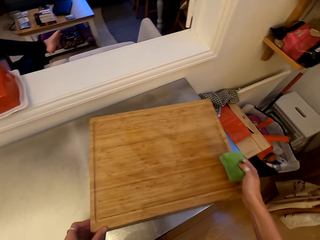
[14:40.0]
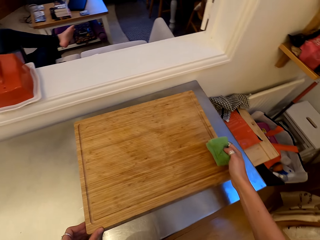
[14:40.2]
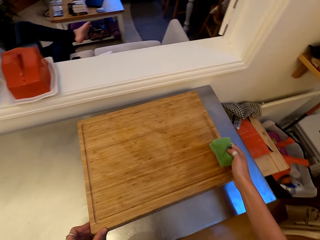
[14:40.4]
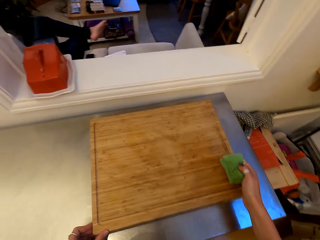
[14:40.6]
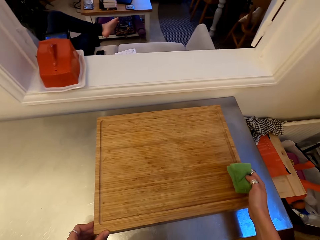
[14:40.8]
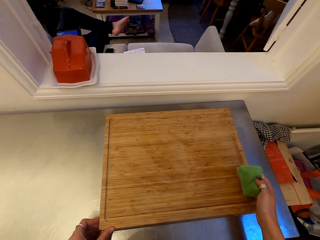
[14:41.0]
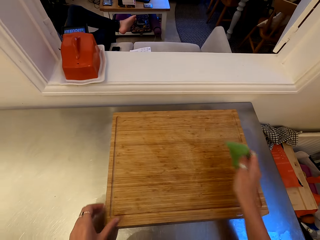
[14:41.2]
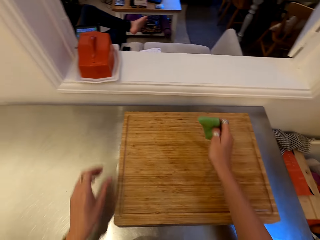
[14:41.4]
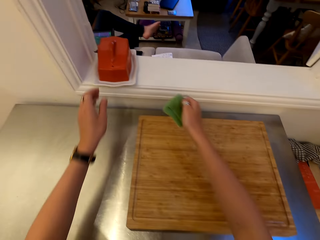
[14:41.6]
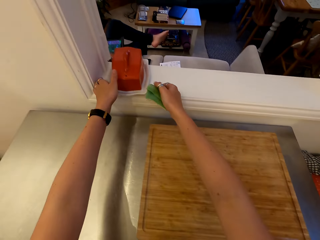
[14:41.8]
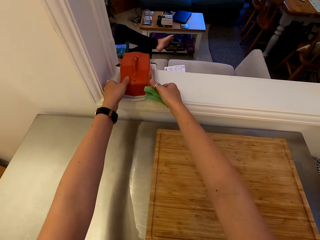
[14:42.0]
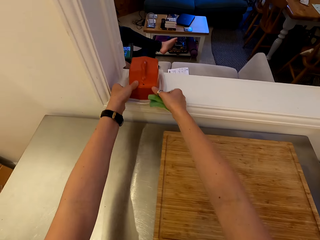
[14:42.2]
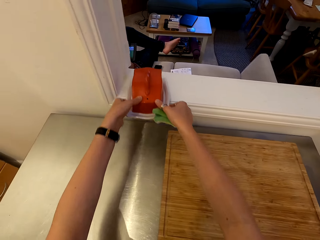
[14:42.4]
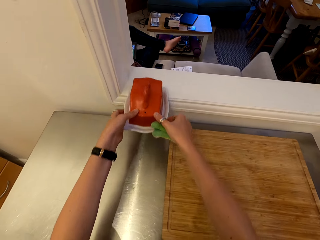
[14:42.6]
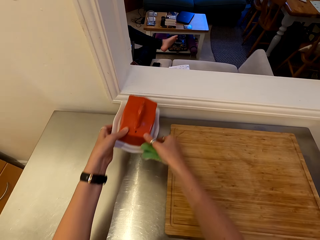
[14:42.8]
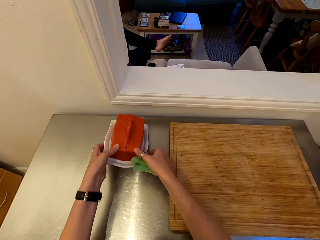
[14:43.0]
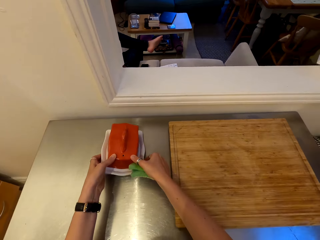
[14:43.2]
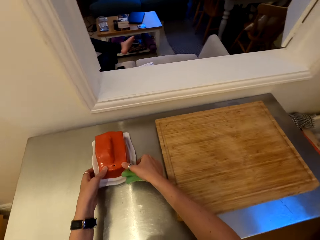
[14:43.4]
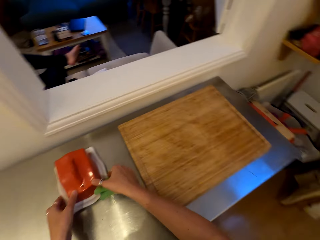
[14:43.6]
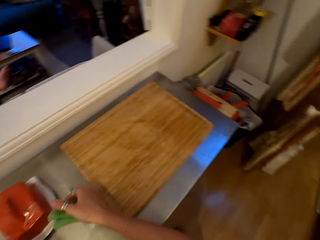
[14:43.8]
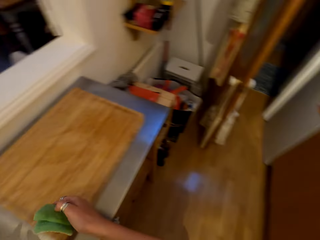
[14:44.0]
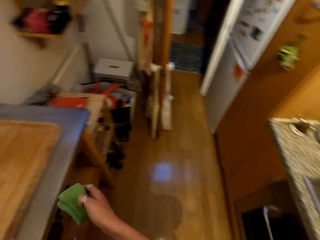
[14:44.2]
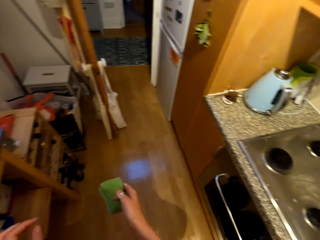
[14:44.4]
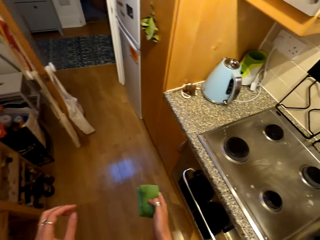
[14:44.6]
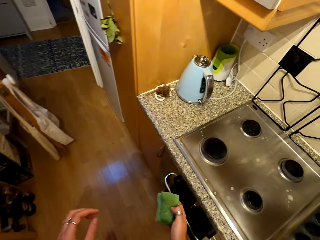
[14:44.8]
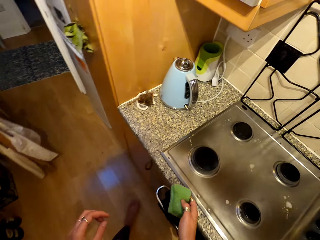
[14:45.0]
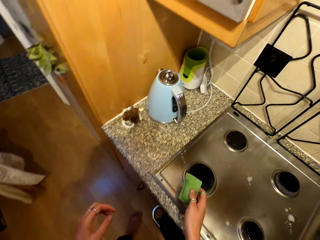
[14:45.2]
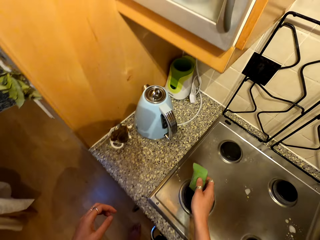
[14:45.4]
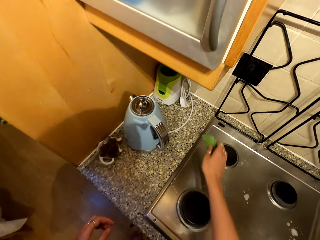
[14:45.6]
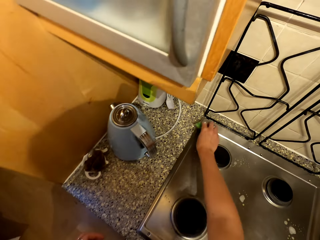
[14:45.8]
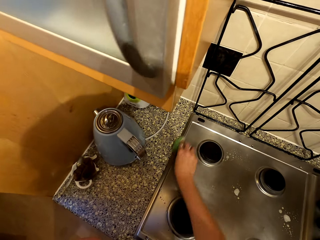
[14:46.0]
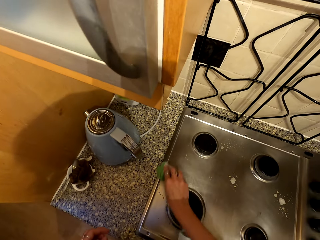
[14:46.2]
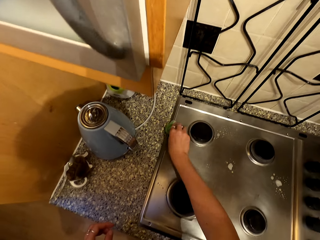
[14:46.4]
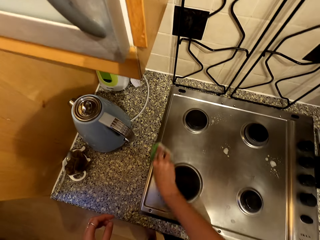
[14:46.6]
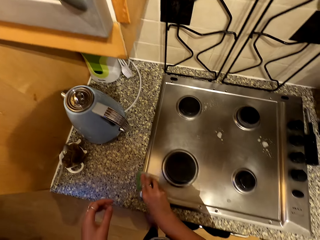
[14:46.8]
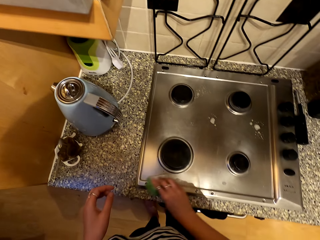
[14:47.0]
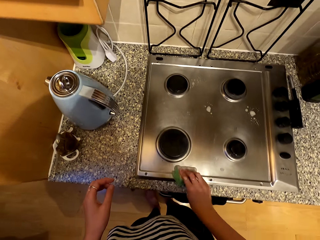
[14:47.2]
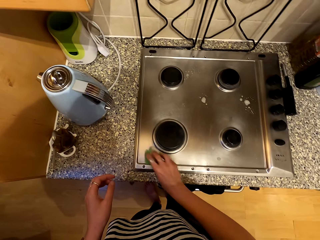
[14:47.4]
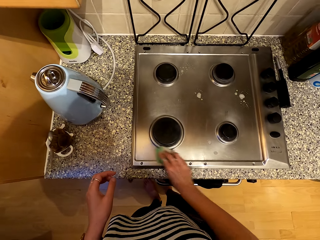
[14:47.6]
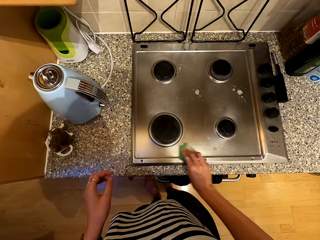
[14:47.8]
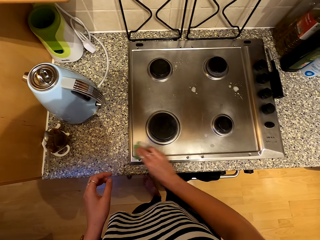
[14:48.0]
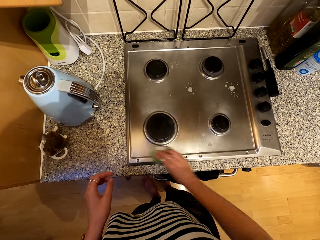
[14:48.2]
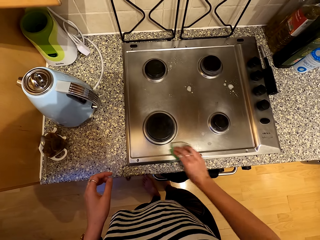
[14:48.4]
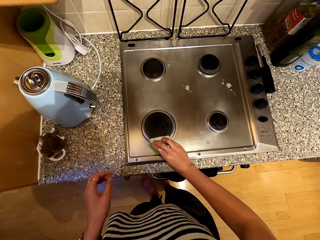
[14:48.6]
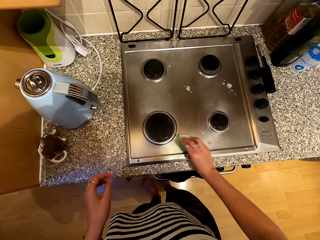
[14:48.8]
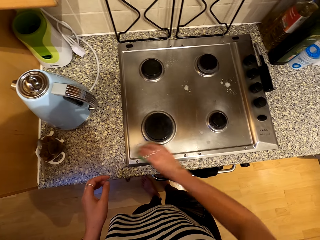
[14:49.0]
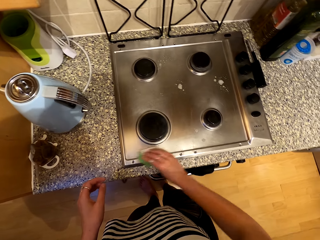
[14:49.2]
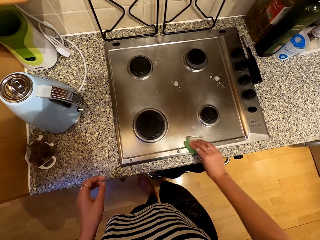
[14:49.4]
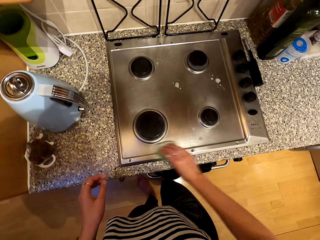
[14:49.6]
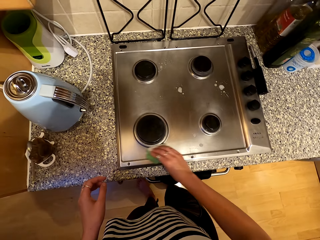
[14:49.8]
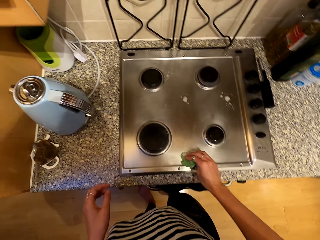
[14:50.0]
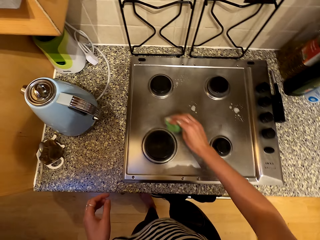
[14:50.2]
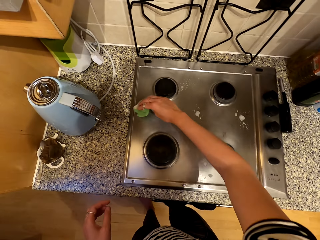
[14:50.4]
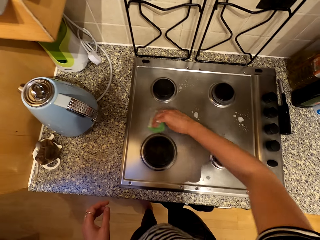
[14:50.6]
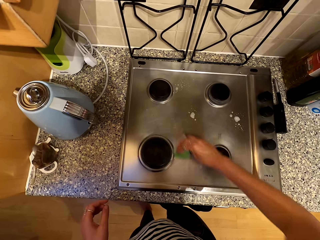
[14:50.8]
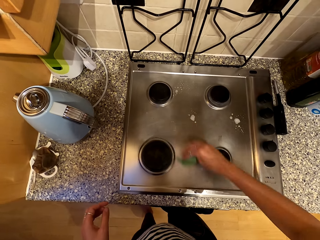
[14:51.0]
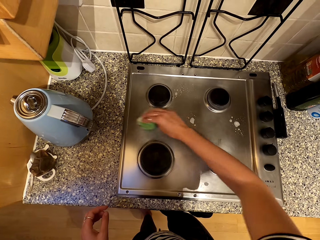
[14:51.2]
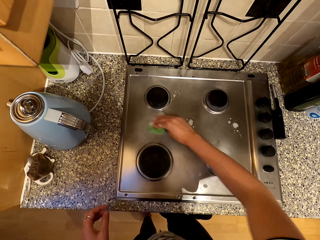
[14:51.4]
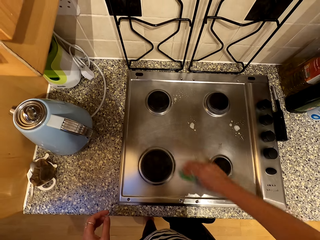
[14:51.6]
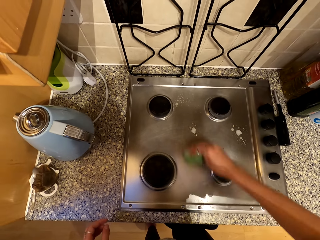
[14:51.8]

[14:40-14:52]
The camera wearer moves the chopping board on the table. They pick a container on the window. They place the container on the kitchen surface. They clean the gas cooker with a cleaning sponge.

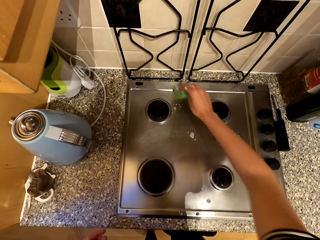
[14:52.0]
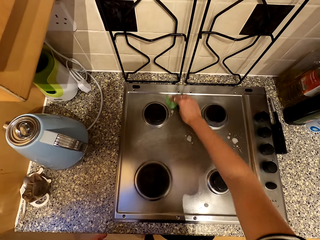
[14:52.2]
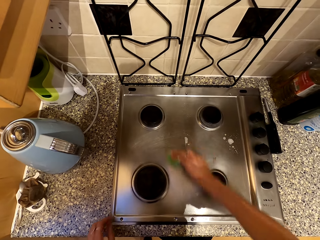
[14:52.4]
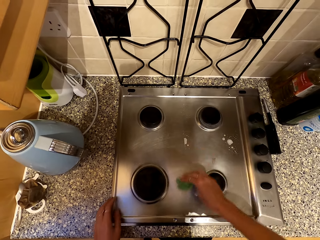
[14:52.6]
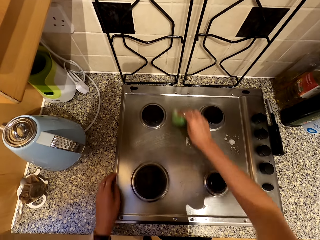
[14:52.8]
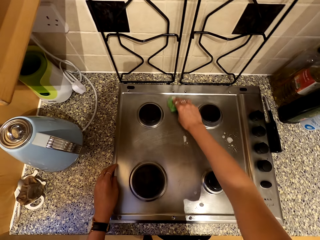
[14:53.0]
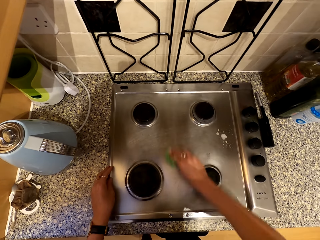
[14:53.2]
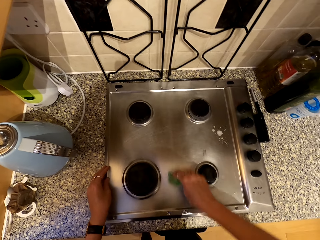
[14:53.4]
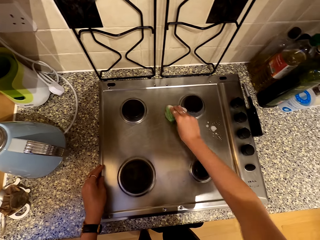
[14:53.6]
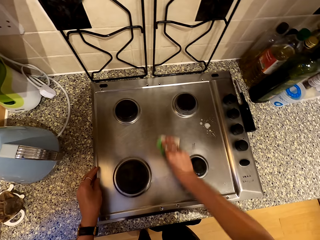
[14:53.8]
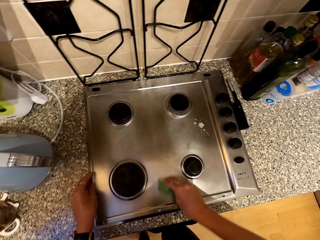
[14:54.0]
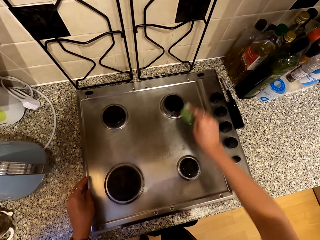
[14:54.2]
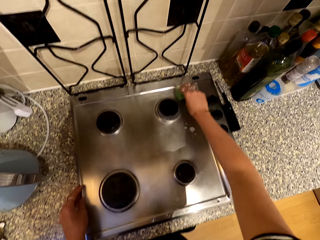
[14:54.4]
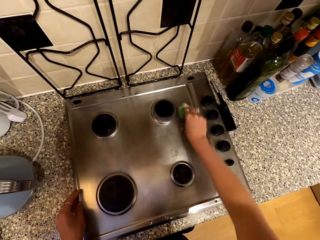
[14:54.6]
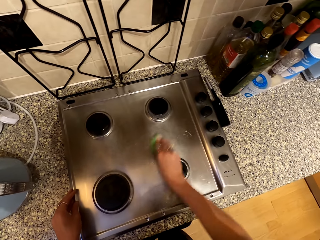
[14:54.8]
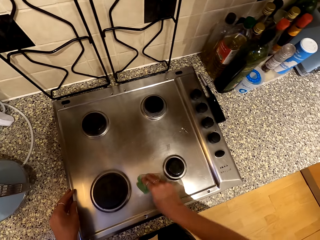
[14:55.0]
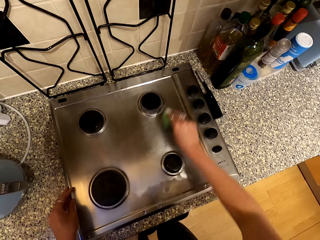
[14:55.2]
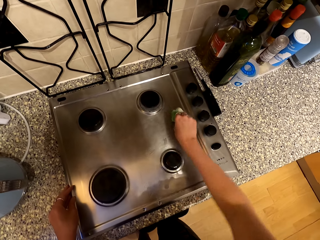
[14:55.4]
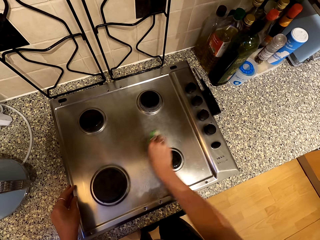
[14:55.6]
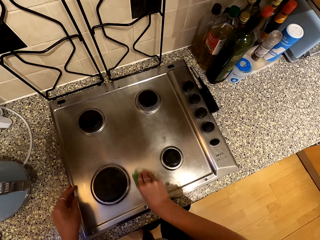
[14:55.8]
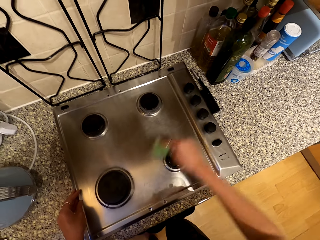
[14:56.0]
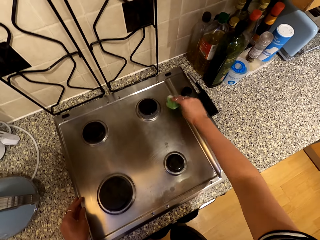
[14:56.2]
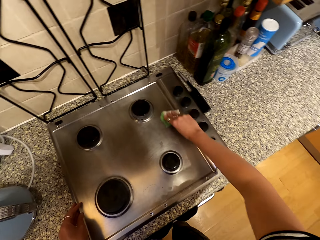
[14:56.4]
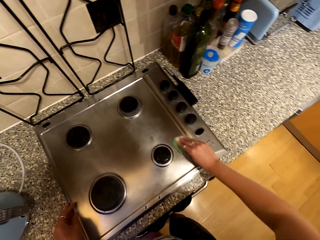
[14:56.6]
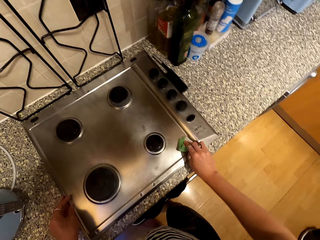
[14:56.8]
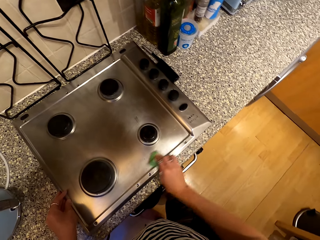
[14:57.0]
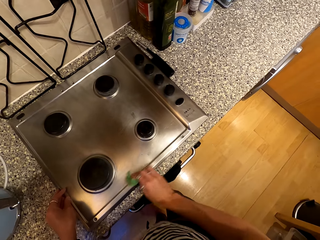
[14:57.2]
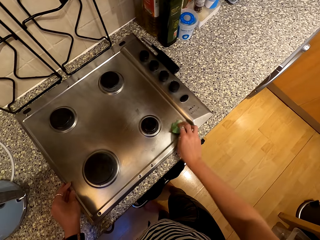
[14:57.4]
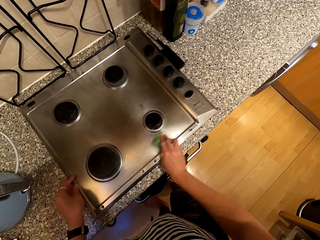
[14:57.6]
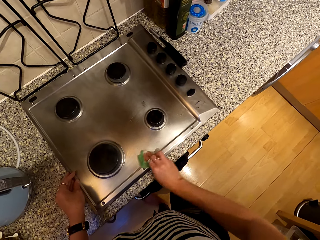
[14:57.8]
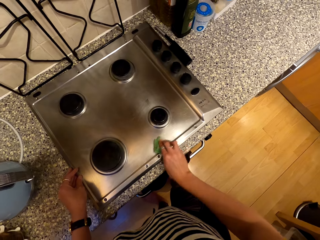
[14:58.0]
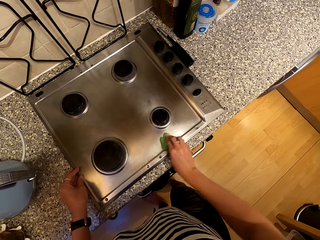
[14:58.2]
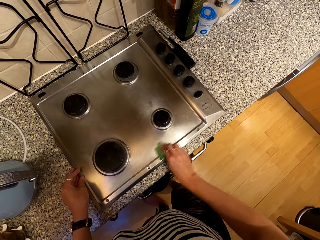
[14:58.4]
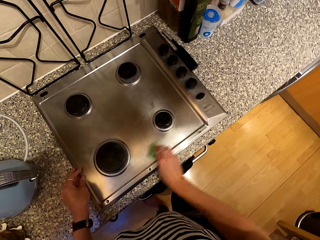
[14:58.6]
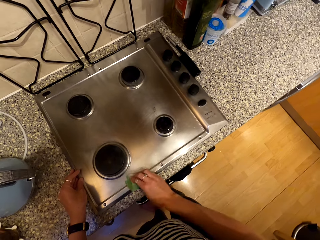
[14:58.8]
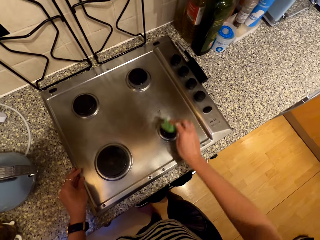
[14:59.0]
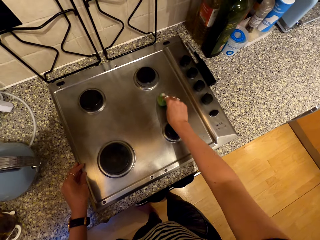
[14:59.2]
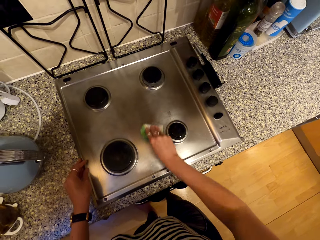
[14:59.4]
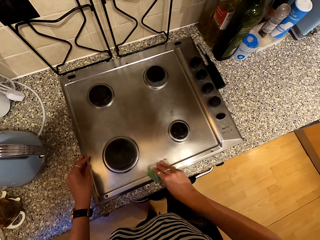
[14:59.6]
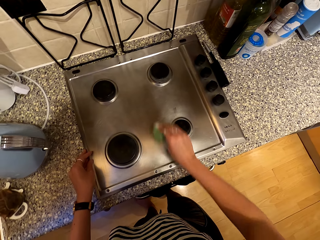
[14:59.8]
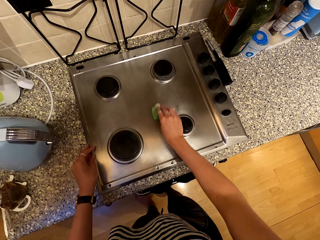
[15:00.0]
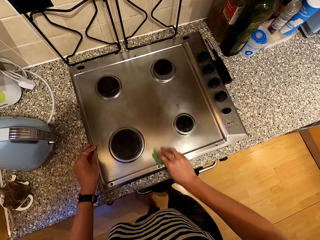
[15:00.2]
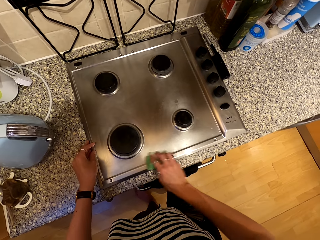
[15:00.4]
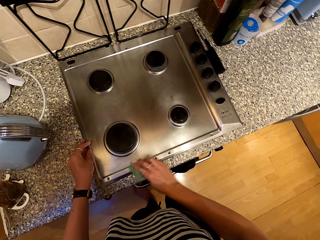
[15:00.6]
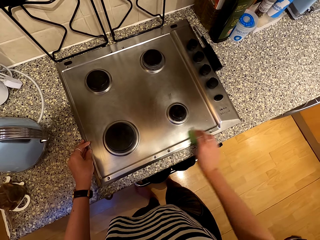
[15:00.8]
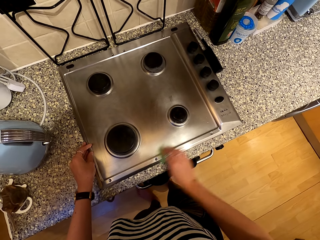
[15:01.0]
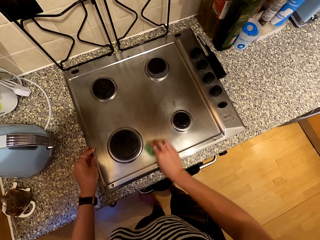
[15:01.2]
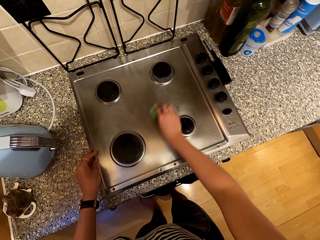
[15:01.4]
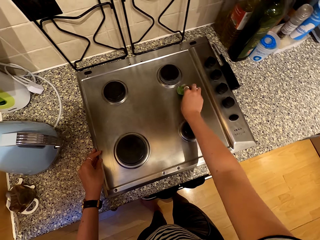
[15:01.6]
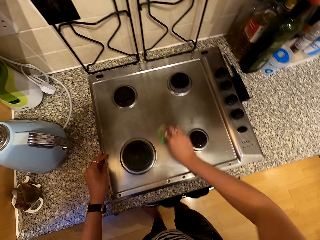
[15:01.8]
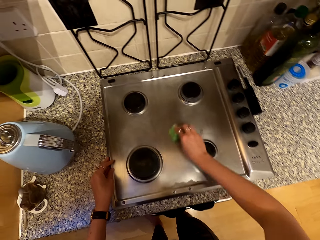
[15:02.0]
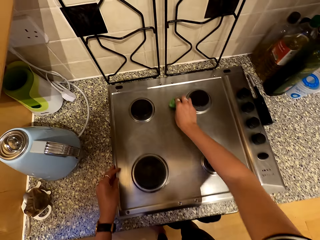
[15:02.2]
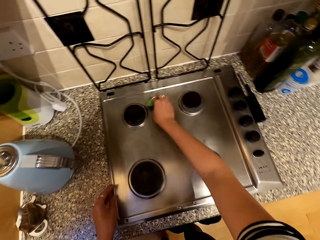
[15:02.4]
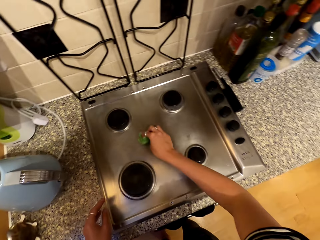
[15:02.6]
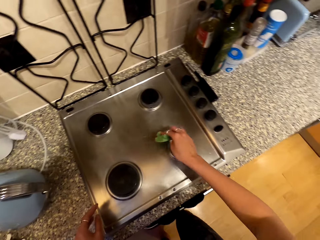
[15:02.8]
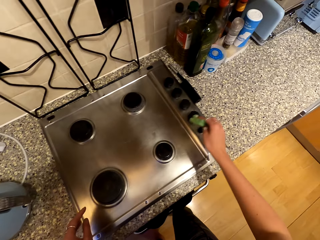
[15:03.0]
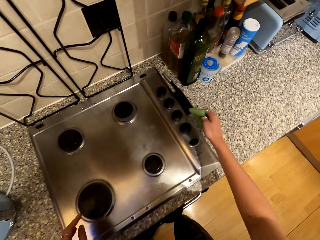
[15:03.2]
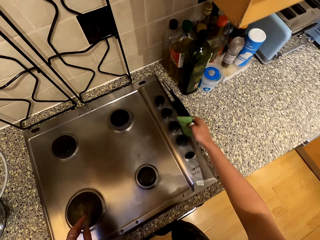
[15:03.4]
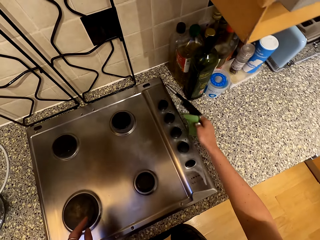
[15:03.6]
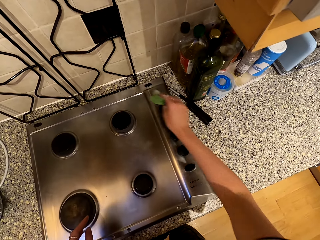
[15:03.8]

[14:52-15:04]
The camera wearer places the left hand on the cooker.
